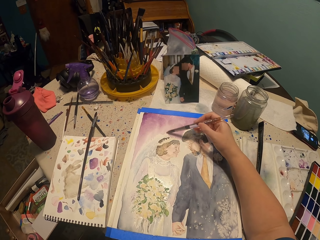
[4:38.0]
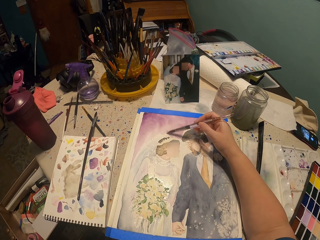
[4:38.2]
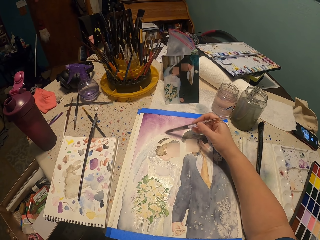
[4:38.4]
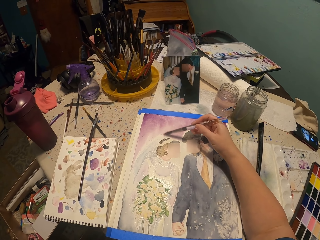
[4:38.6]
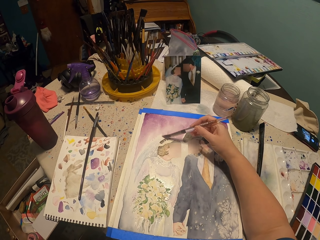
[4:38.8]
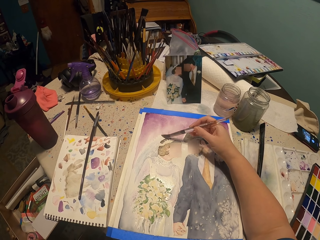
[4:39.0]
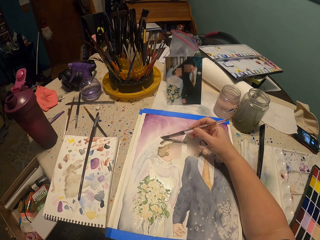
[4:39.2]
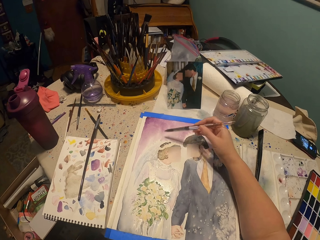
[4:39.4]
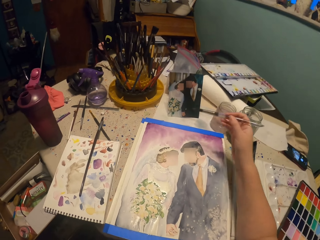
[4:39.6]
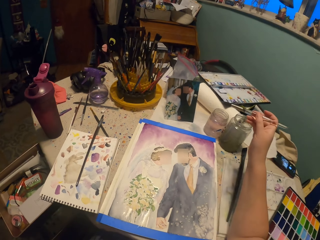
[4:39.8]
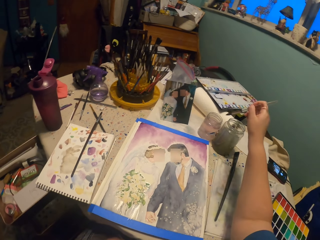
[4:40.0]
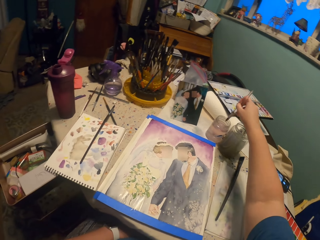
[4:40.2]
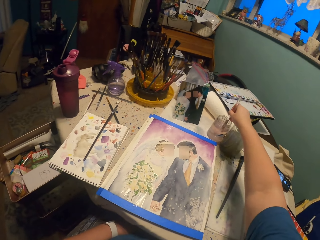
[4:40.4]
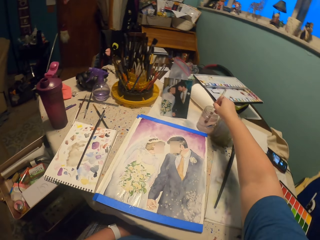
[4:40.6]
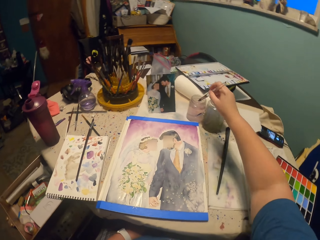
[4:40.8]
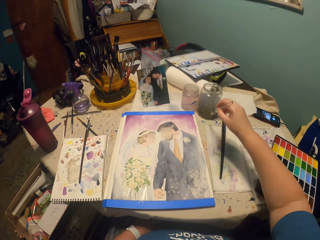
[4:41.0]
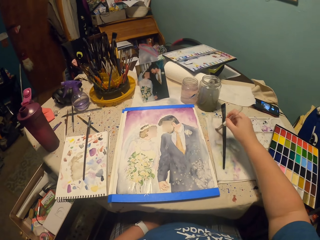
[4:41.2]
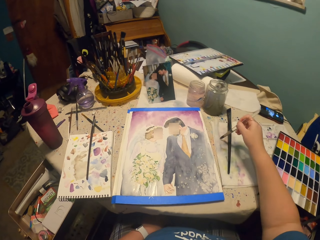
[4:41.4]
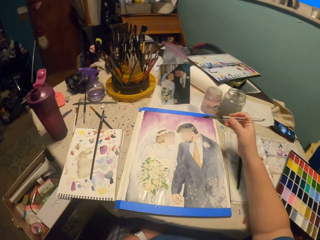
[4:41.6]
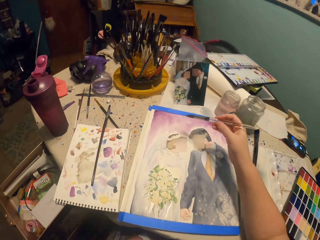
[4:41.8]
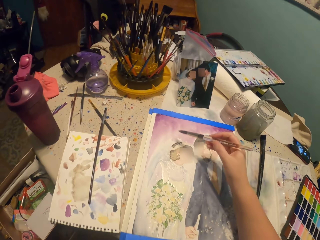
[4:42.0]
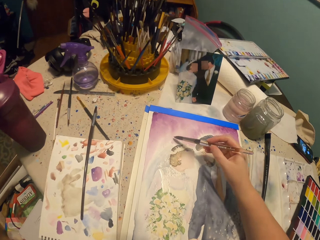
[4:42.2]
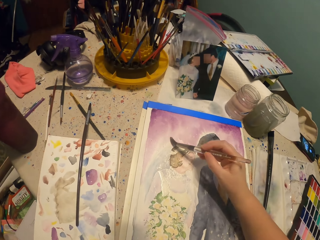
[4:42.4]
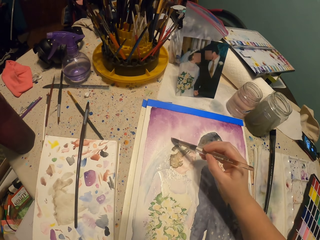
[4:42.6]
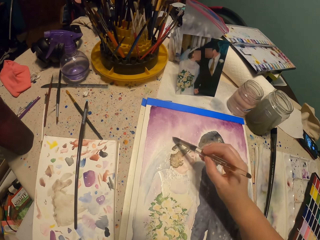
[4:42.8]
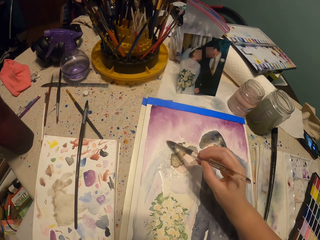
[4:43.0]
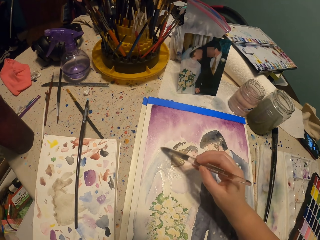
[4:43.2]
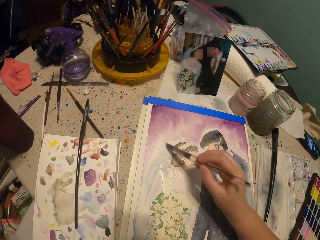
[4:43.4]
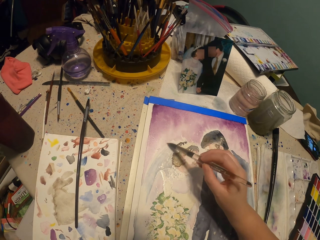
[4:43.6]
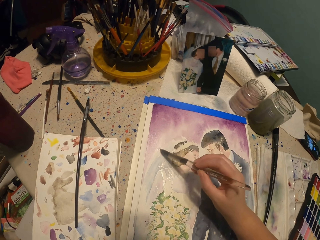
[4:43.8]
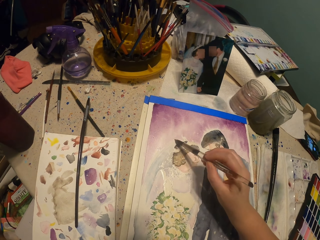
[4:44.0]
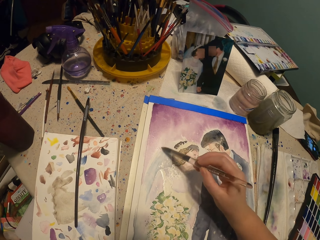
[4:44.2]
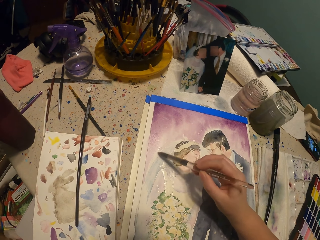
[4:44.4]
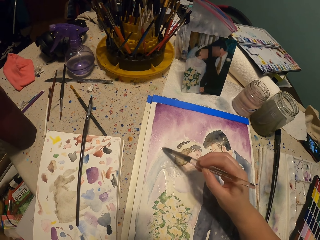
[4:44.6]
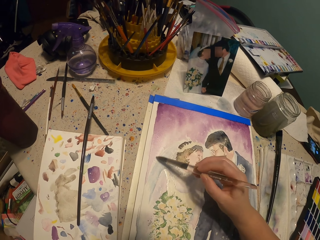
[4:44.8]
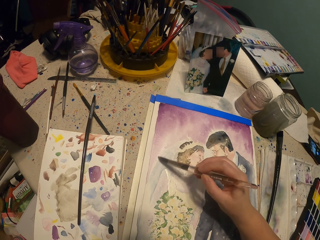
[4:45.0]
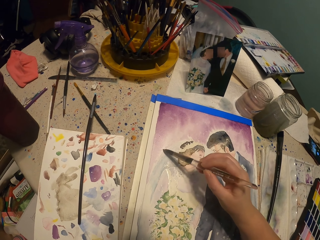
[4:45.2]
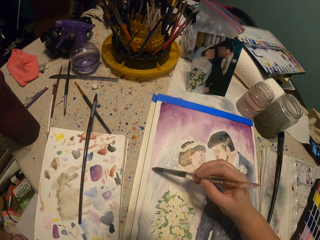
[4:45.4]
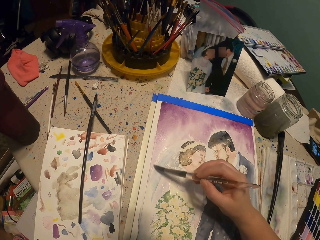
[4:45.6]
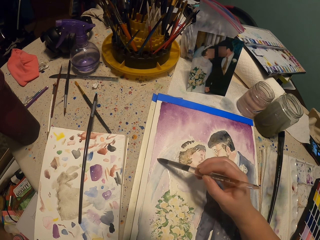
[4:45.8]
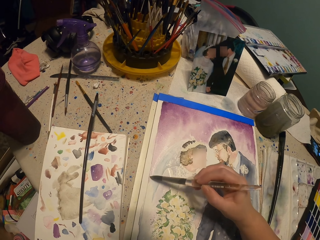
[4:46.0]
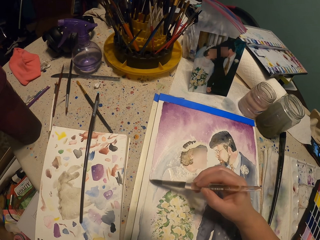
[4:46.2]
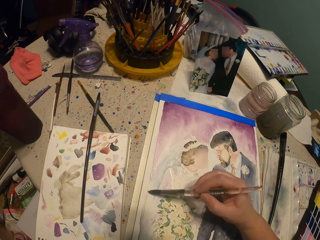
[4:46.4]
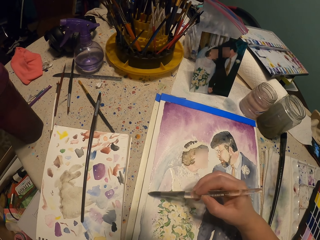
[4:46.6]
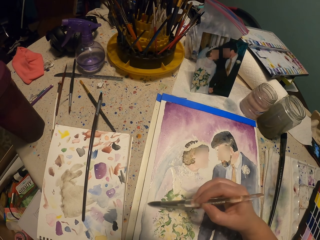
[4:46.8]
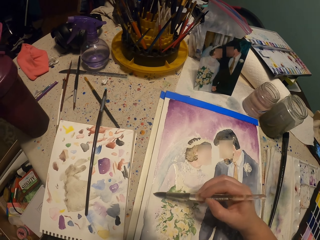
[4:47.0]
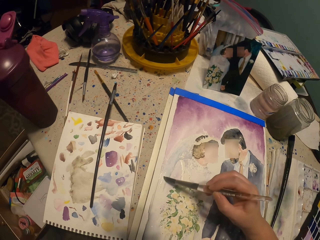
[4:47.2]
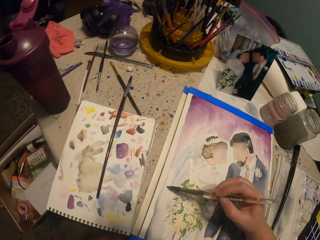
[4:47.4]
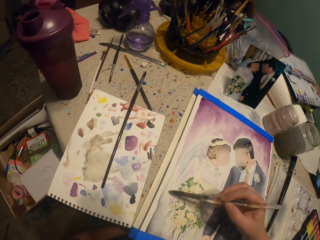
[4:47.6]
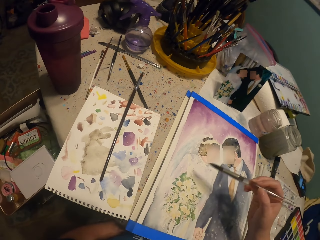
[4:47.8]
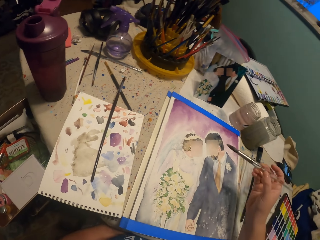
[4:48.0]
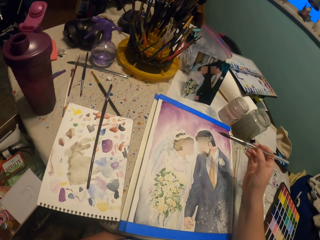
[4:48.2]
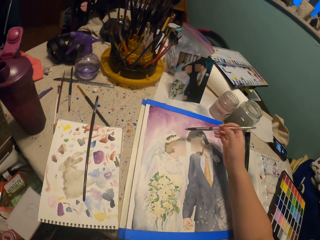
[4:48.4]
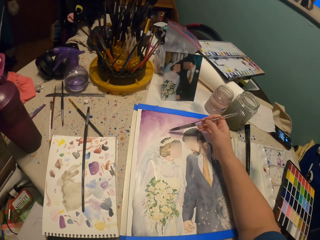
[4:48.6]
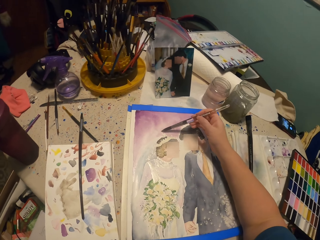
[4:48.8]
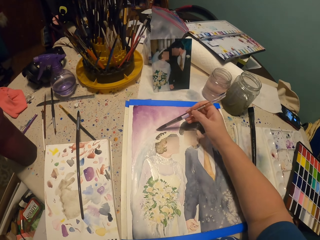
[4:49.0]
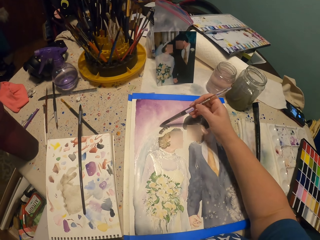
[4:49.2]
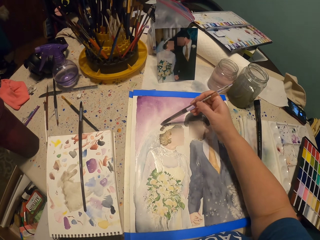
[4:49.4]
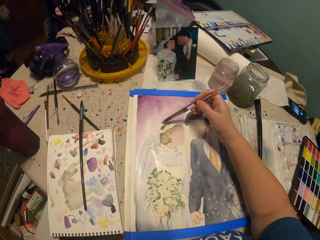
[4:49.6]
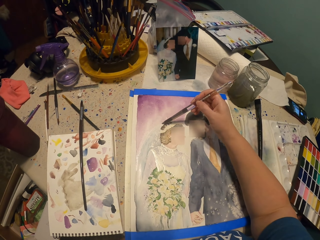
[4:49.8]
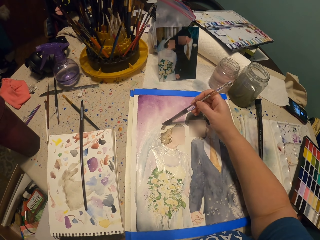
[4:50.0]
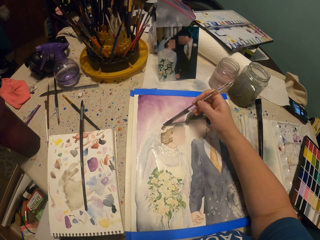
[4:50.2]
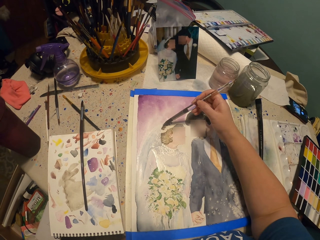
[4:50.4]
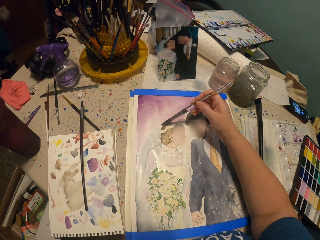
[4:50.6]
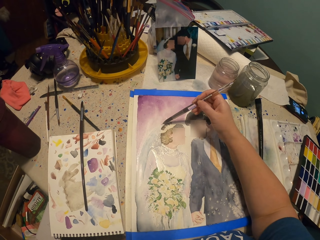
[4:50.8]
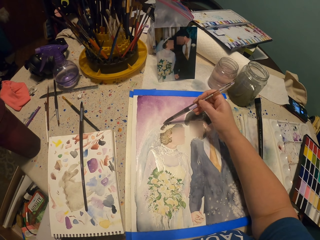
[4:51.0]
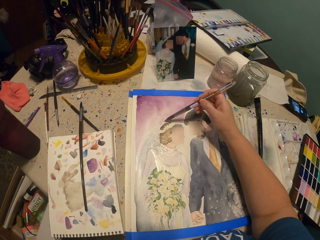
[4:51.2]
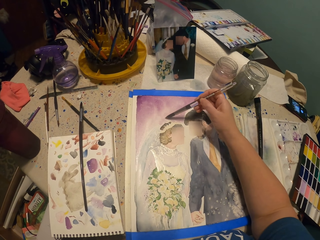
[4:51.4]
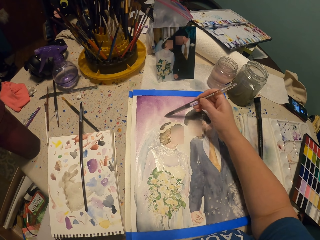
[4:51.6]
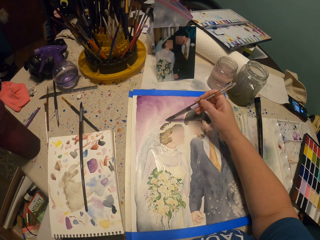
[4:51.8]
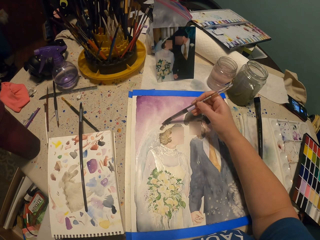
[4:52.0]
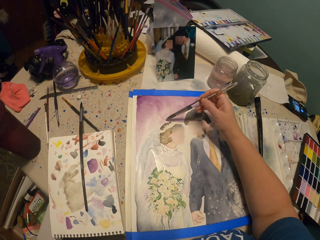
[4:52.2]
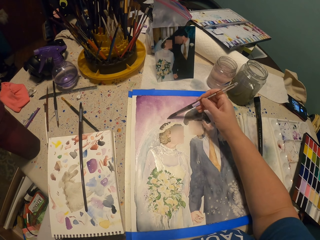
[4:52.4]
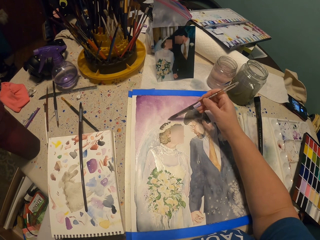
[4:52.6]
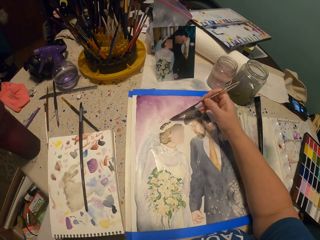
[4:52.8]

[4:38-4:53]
The camera wearer dips the painting brush in water. They tap aside. They paint the picture with the painting brush. They brush on the painting paper and lift the hand.

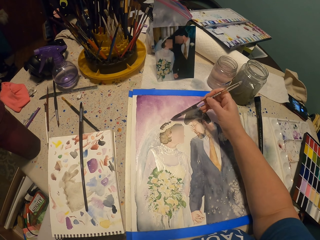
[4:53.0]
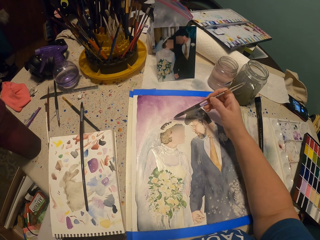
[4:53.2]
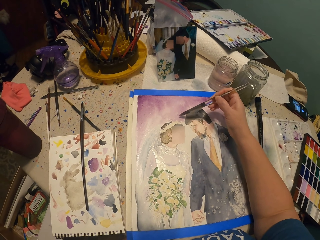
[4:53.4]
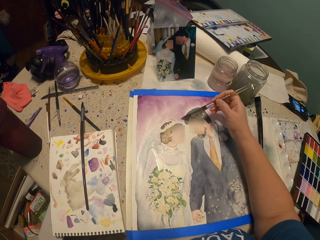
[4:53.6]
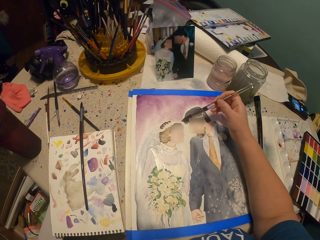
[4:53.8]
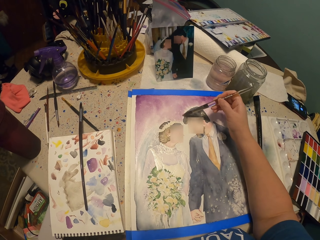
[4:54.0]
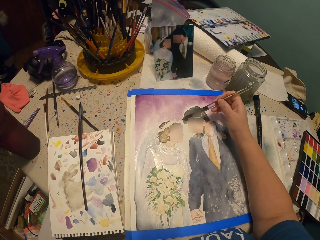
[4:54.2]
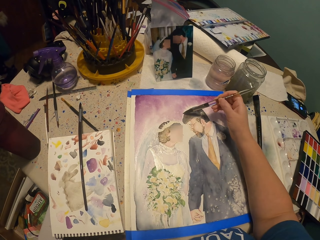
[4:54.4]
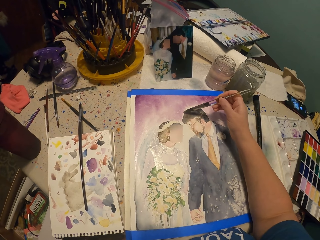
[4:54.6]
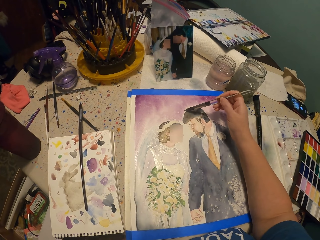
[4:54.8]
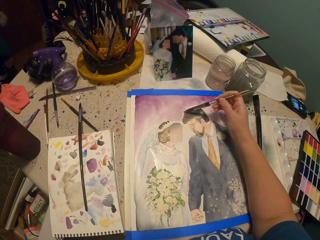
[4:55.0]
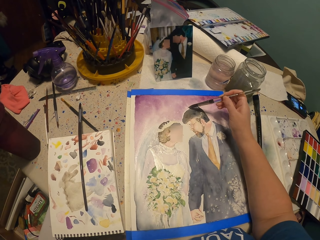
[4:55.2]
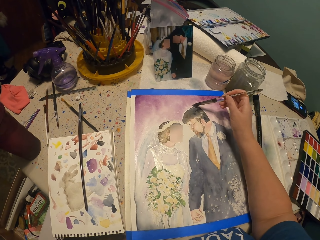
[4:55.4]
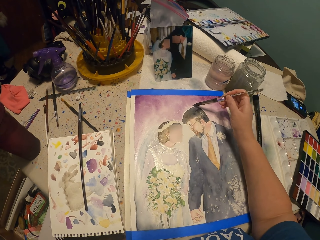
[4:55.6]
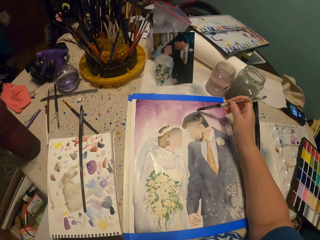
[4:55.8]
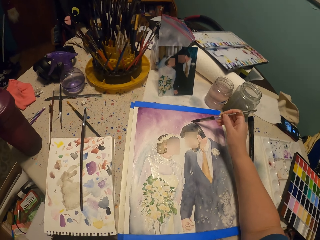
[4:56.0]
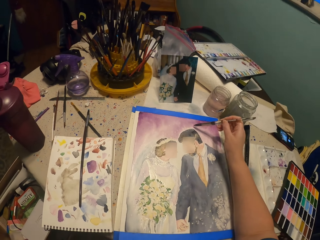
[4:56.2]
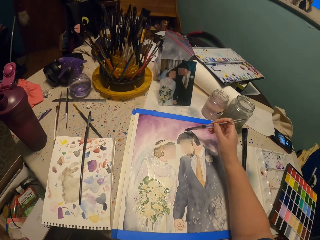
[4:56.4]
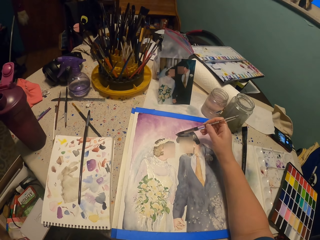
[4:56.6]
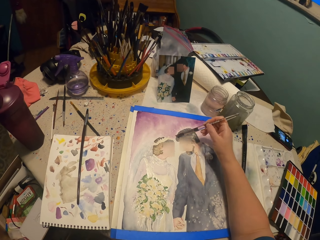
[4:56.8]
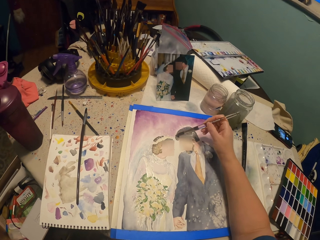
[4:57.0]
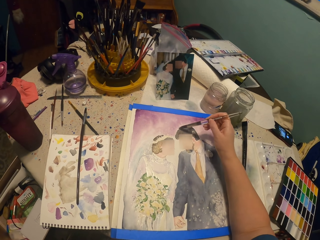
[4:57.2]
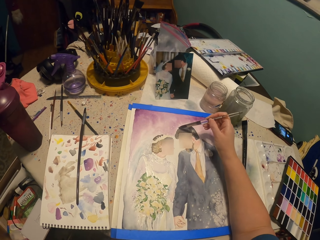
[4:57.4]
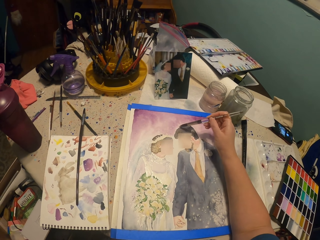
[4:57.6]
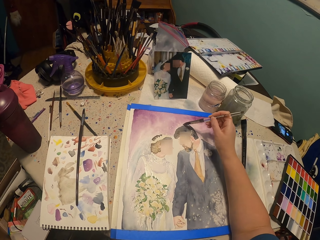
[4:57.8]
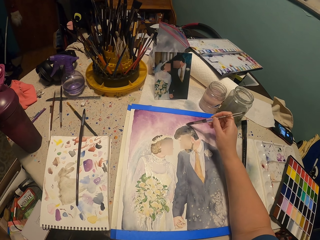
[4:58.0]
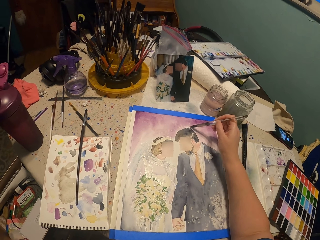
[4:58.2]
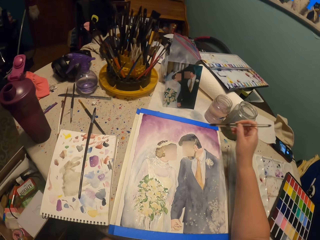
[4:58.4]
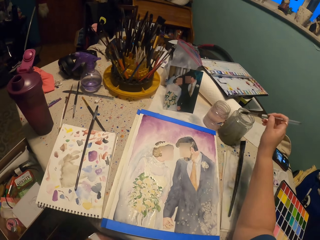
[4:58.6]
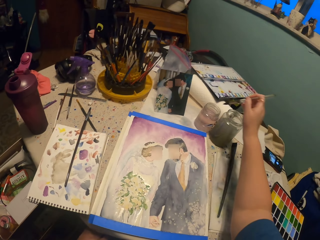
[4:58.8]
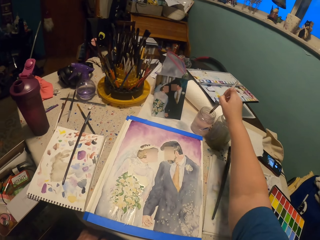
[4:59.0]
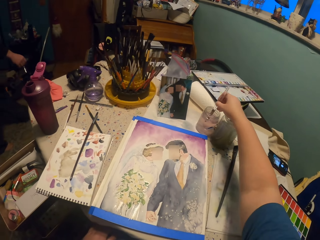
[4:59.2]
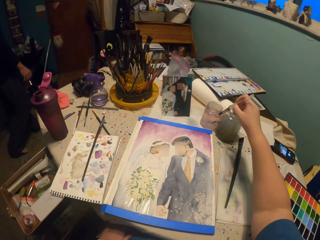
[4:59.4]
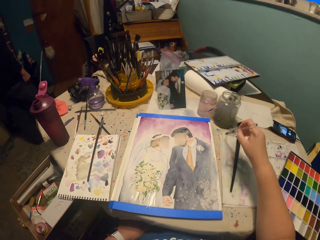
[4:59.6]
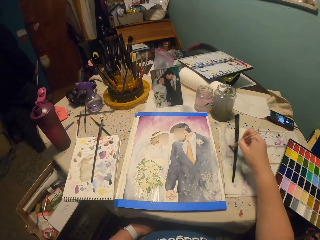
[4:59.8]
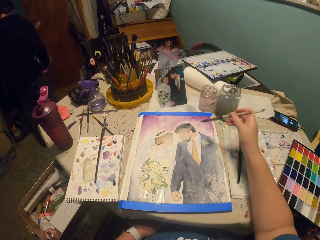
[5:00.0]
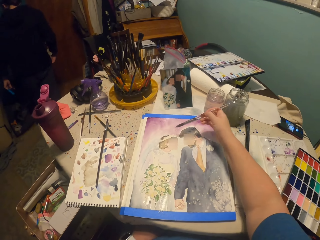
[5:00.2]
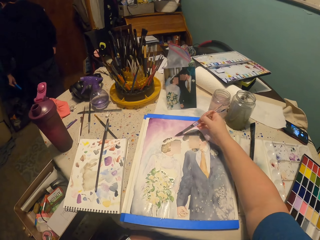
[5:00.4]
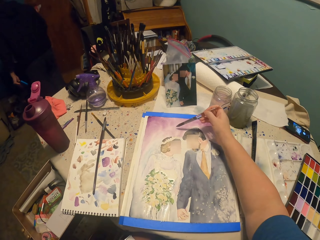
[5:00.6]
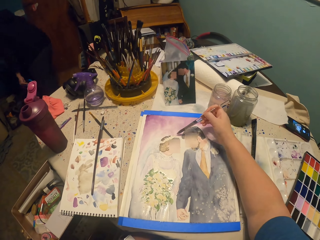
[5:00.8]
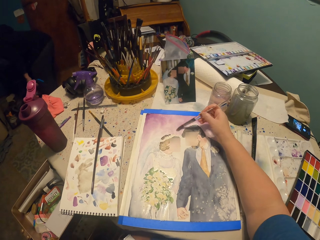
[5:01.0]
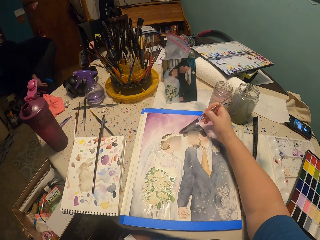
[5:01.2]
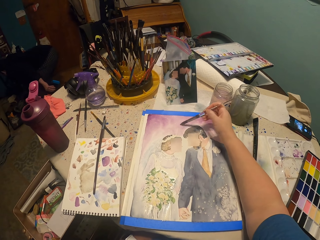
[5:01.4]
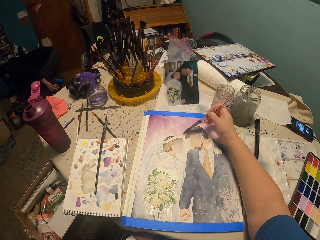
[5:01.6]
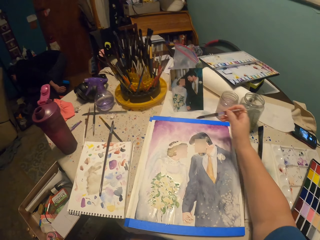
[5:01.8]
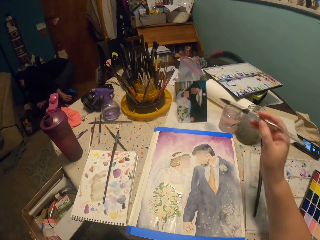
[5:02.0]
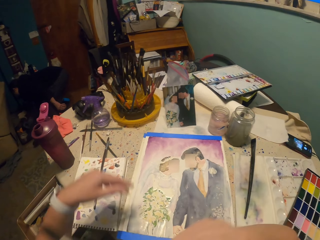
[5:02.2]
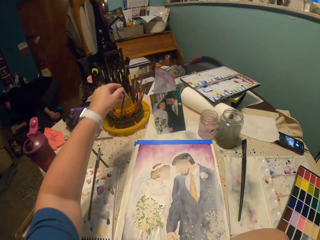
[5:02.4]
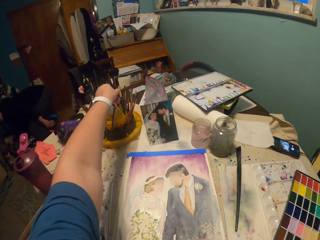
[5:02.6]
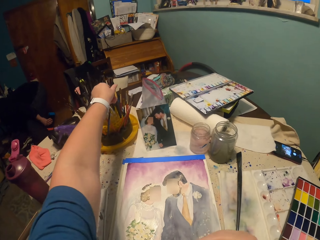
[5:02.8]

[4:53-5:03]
The camera wearer dips the paint brush in water. A man bends. The camera wearer taps aside. They paint a picture with the paint brush. The man moves something.
